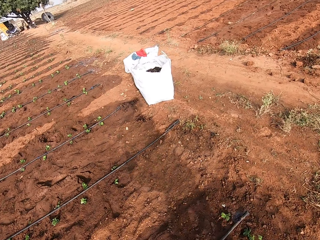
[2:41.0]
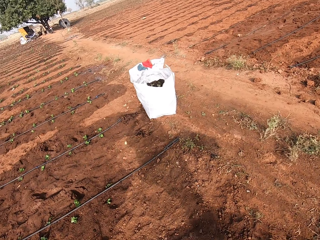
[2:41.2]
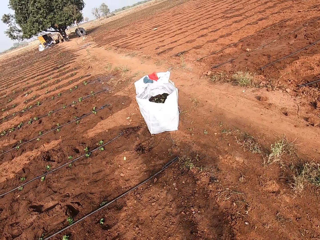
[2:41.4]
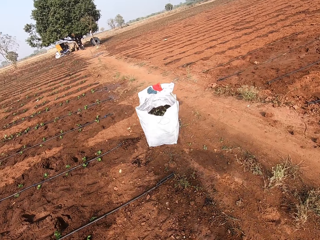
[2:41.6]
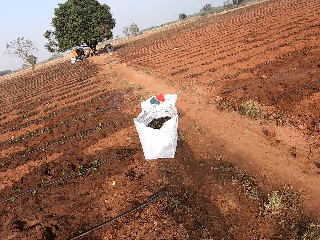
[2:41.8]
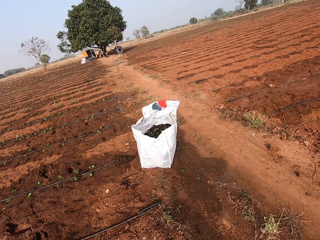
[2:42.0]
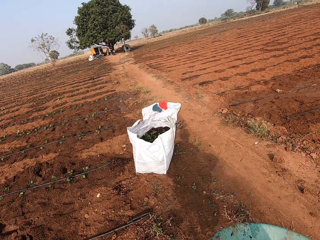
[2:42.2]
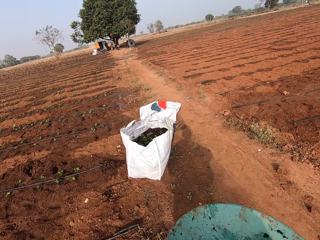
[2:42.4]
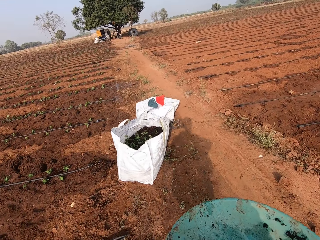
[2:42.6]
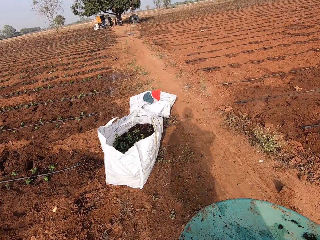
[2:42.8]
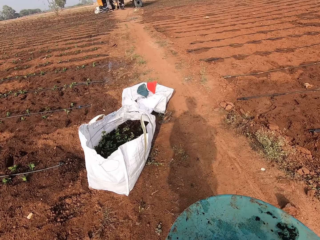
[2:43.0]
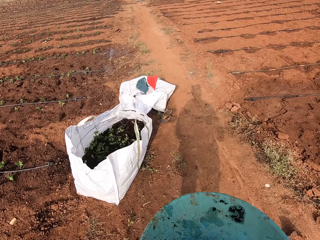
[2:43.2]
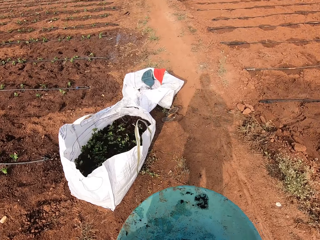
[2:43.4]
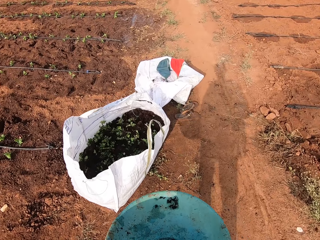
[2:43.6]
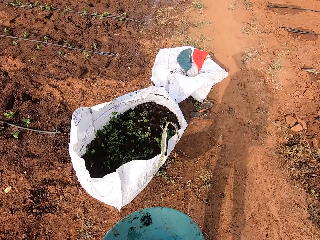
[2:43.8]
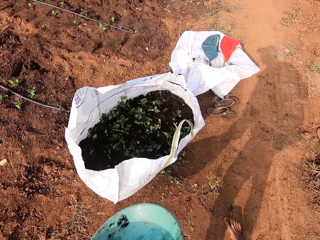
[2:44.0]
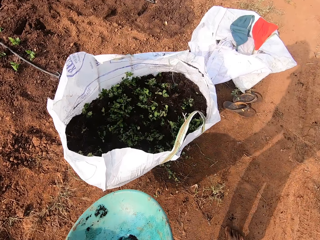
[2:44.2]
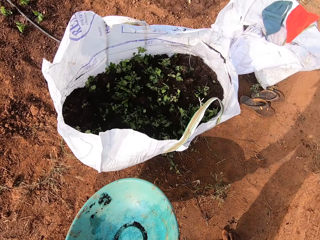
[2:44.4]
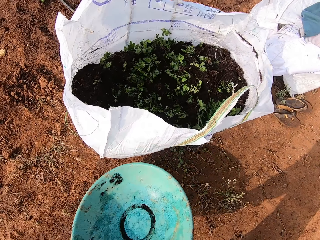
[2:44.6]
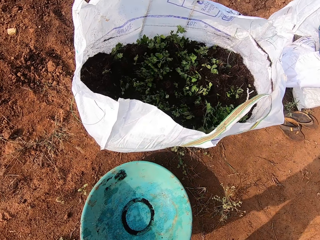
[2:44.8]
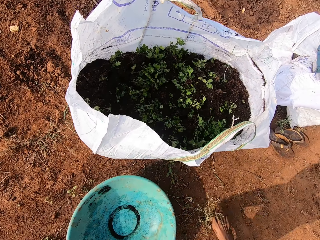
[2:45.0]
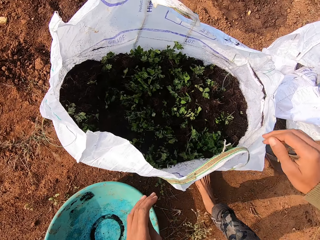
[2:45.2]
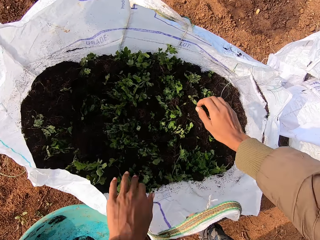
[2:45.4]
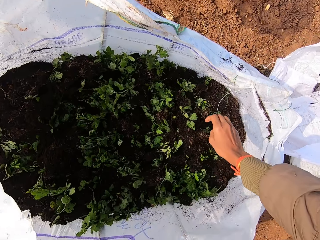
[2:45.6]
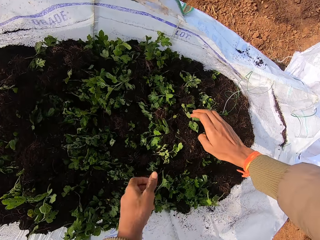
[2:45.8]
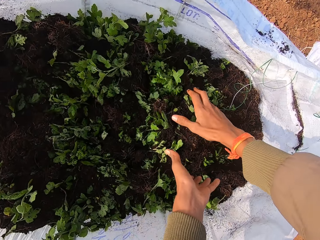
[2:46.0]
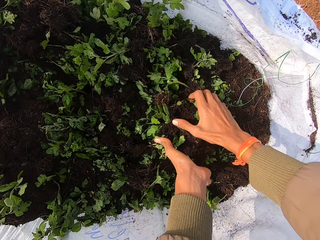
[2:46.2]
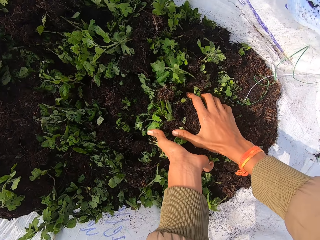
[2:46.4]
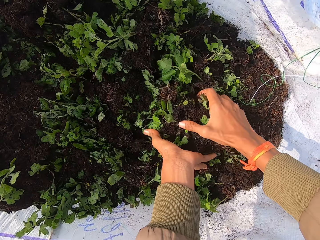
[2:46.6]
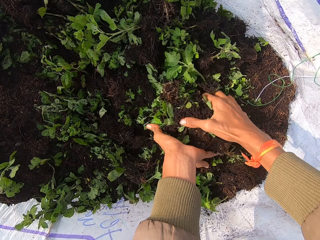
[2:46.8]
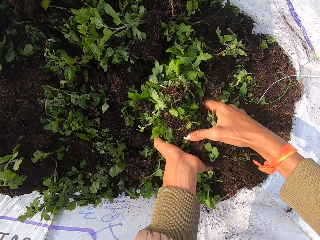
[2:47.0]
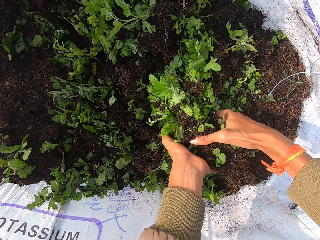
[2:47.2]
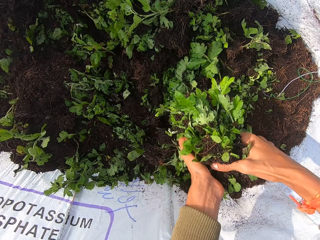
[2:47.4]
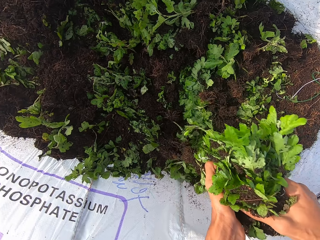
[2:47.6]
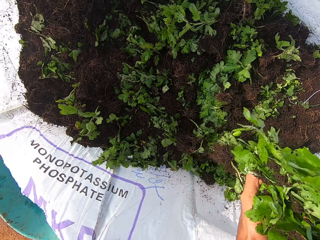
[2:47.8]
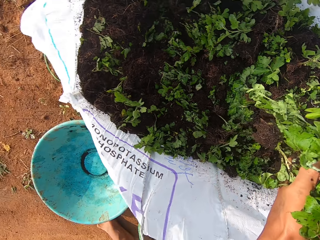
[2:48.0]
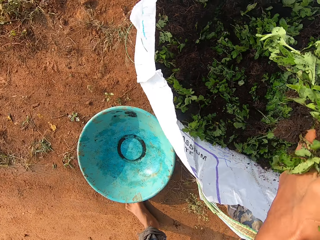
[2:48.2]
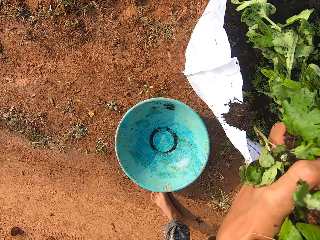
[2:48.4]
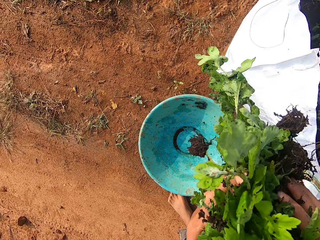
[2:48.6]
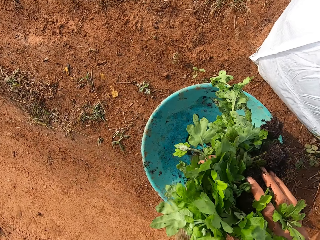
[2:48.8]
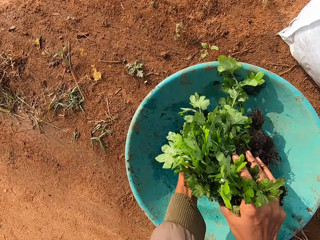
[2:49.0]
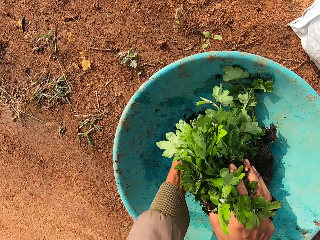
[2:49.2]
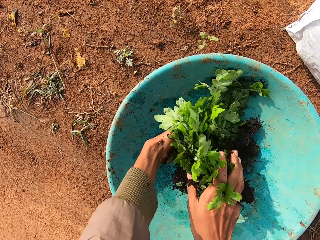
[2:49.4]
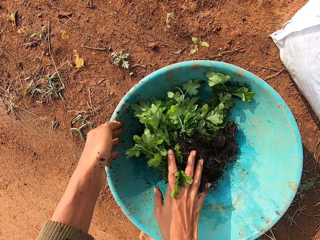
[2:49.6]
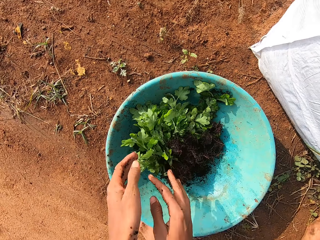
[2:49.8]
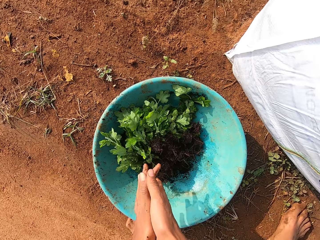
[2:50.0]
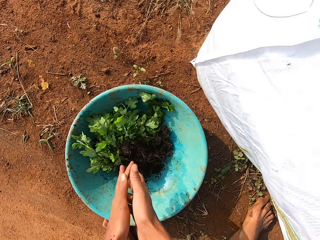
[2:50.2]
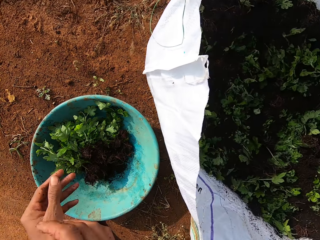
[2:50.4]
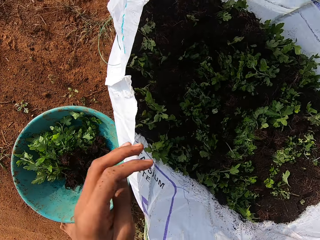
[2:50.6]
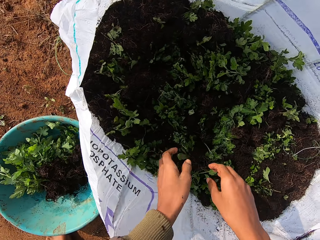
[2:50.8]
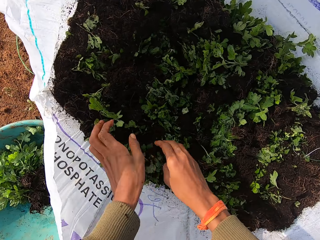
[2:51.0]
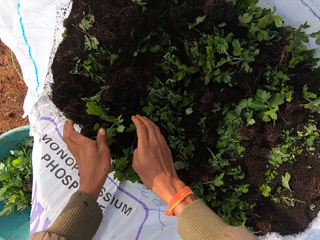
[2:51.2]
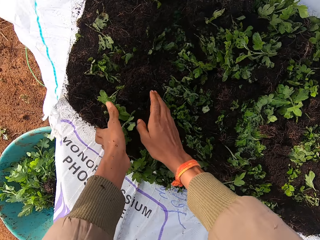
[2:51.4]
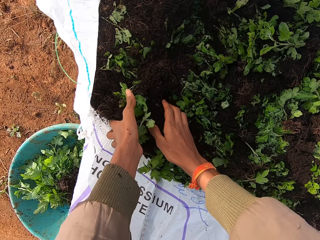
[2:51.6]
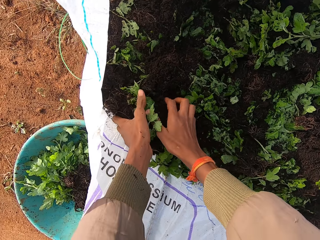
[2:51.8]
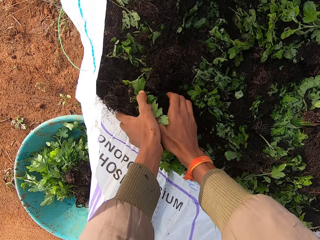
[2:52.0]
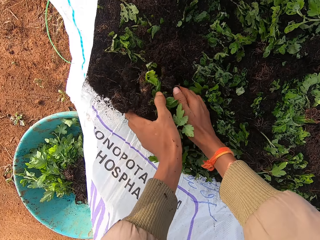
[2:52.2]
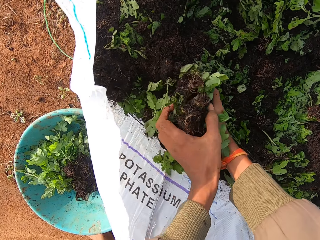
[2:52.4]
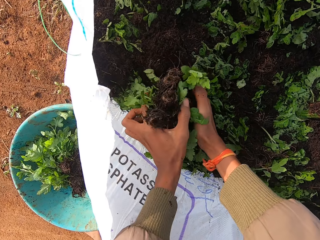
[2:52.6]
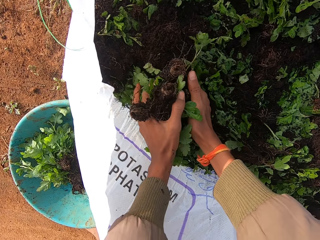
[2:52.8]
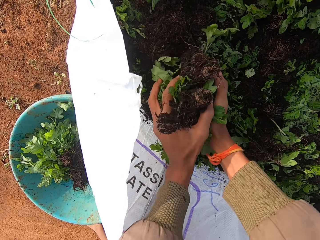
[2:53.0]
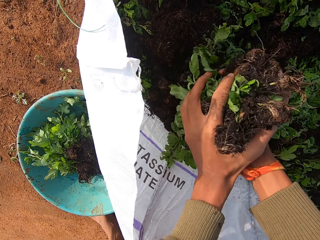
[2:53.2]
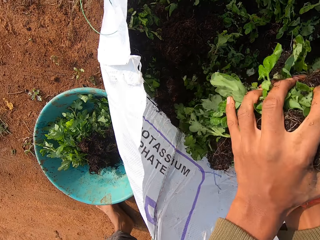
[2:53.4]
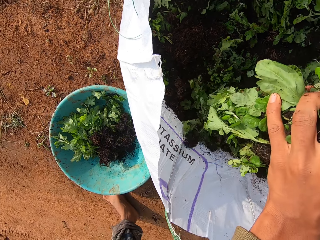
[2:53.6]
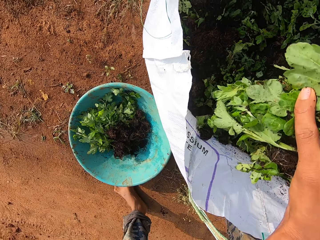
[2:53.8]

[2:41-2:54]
The camera wearer speaks. He drops the bowl on the ground with his right hand. He packs vegetables from the sack with both hands. He drops the vegetables in the bowl on the ground with both hands. He rubs the hands. He packs the vegetables from the sack with both hands.

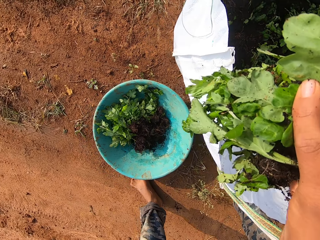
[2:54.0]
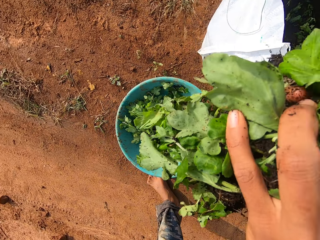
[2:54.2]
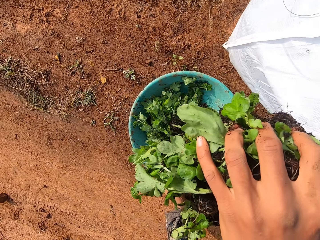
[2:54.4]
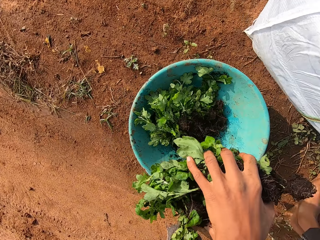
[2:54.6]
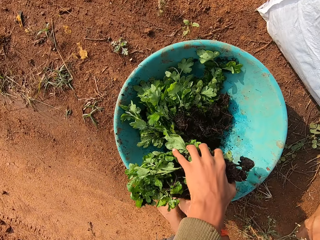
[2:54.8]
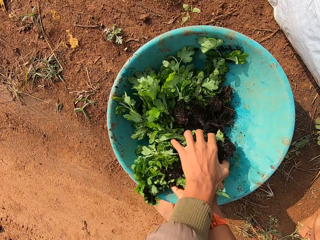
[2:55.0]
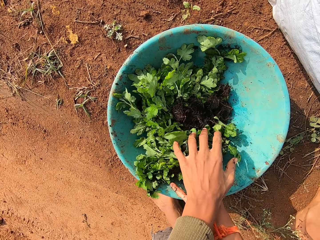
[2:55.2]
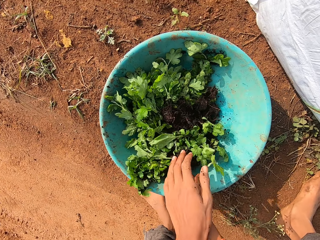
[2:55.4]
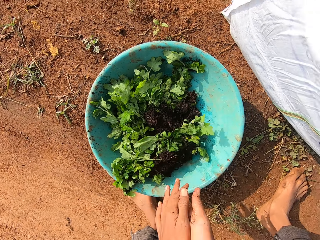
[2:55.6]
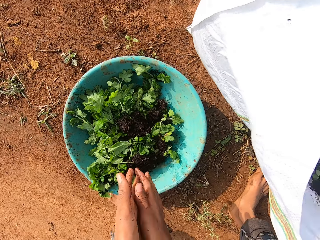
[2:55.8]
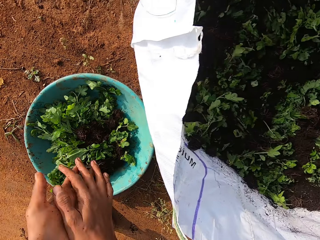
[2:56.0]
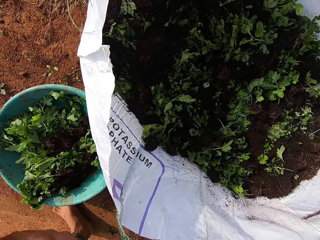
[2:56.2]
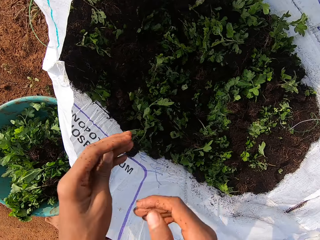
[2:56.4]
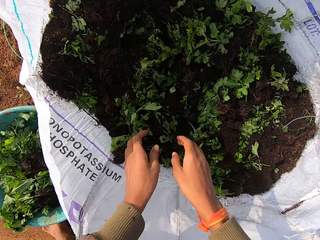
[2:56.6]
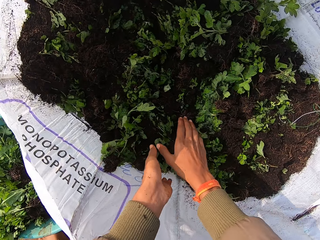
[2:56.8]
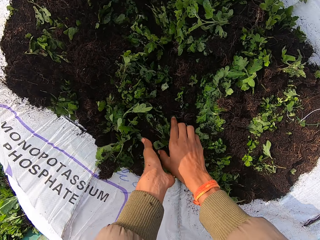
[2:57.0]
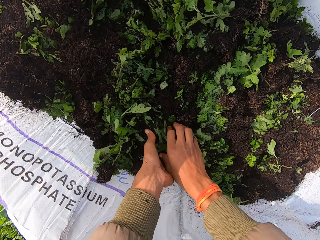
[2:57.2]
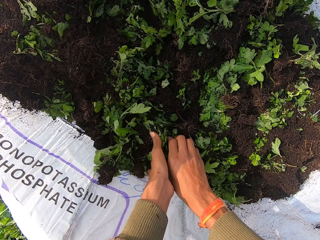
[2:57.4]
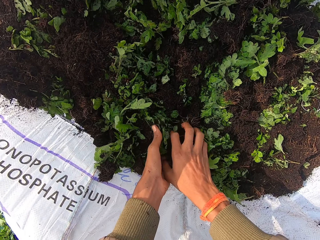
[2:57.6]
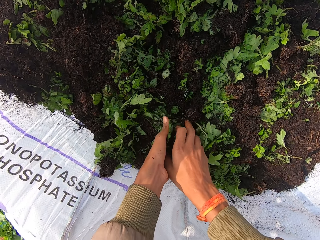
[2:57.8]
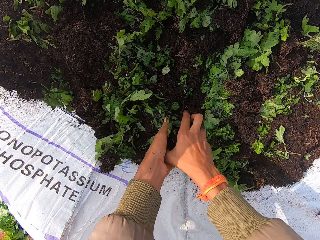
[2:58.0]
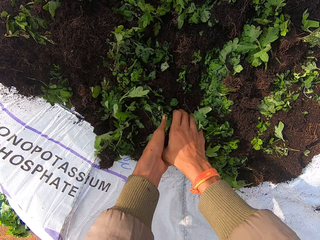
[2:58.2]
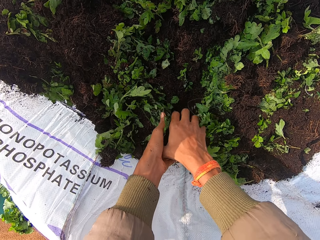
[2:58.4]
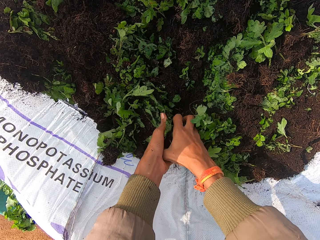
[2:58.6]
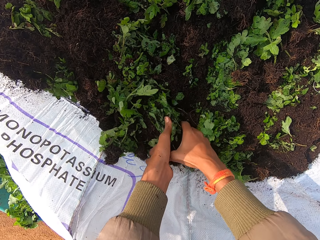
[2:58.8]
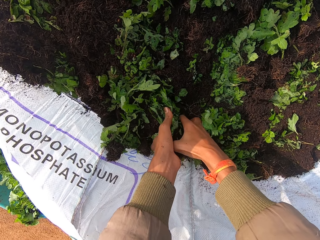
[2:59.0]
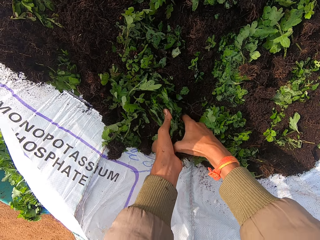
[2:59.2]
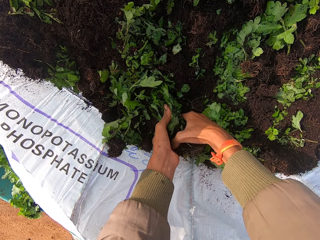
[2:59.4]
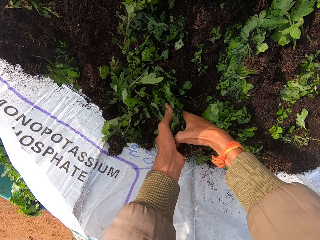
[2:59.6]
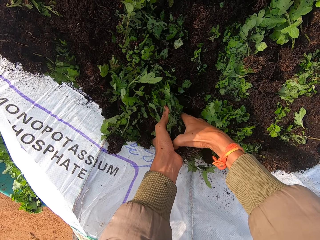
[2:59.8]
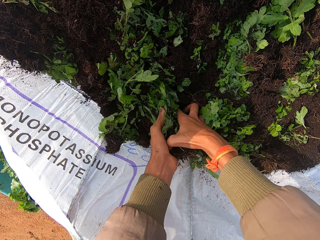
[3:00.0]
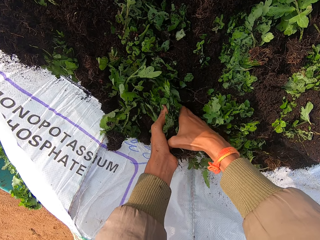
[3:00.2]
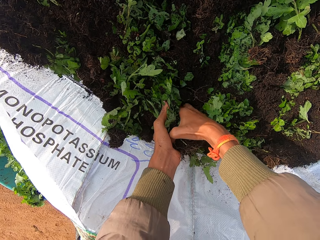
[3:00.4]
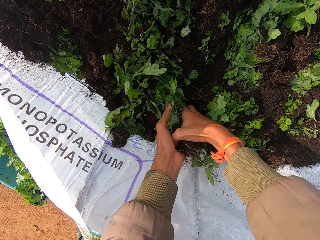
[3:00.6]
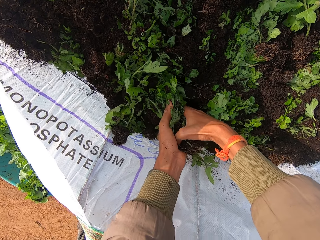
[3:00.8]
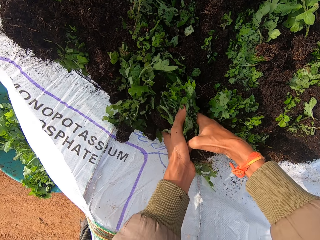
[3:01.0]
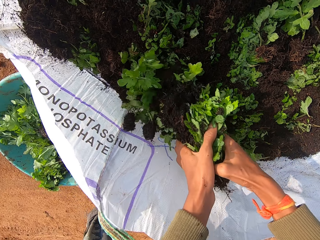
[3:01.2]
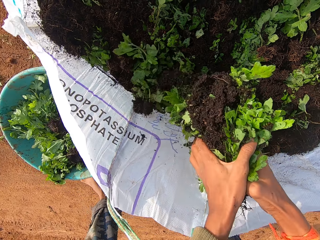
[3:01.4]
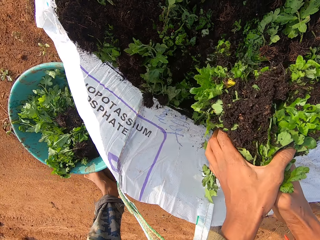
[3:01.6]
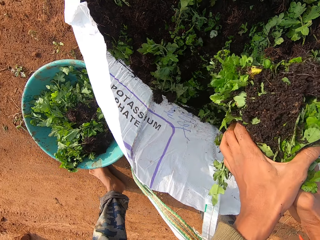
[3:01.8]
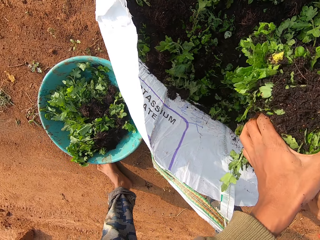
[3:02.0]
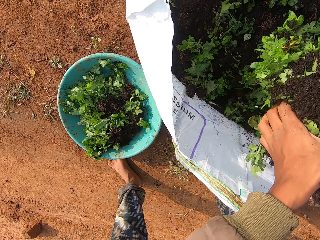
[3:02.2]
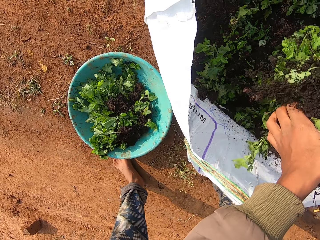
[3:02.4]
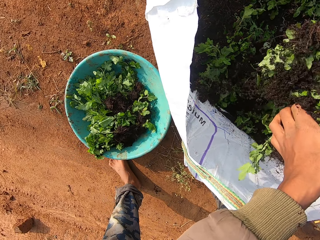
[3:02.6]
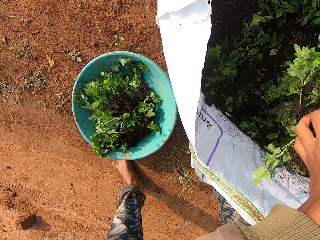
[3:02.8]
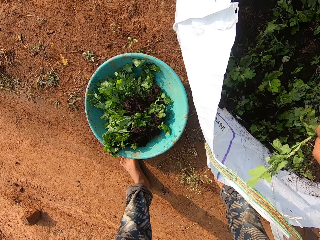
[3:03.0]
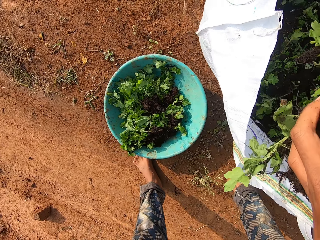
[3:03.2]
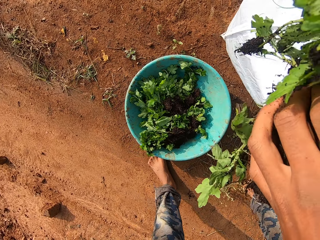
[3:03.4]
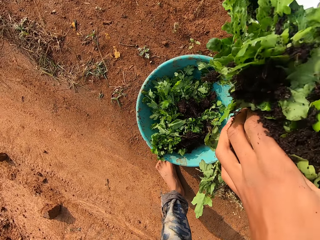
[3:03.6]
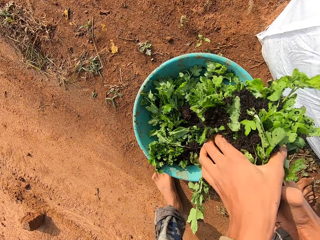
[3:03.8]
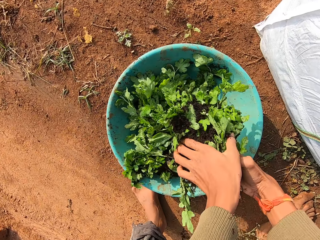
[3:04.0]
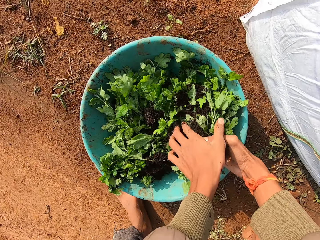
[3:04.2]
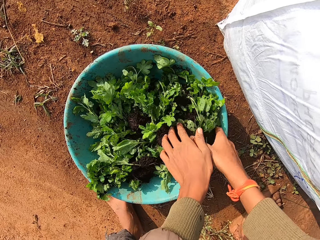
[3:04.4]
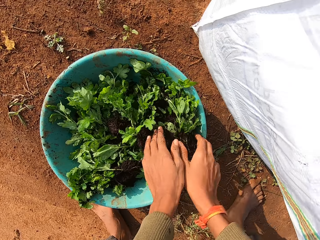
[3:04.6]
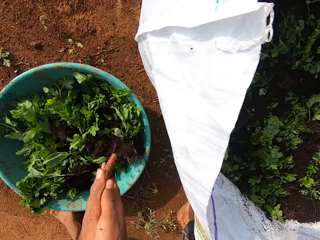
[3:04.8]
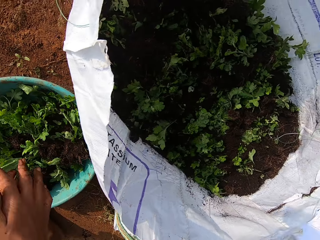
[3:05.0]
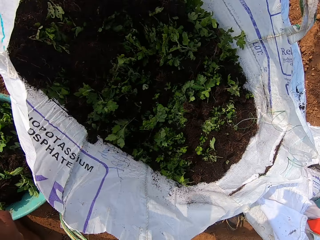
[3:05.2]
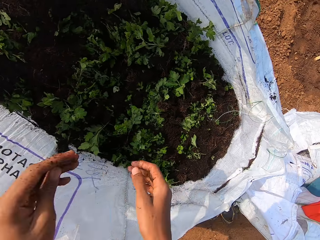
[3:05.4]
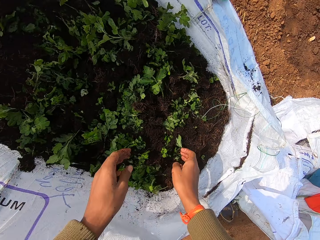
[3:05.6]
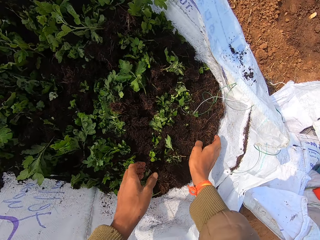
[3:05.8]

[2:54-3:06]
The camera wearer drops the vegetables in the bowl on the ground with both hands. They pack the vegetables from the sack with both hands. They drop the vegetables in the bowl on the ground with both hands.
